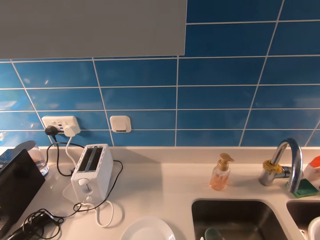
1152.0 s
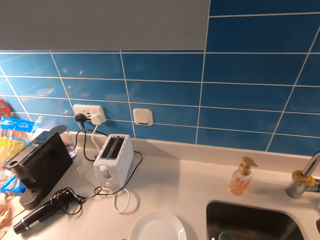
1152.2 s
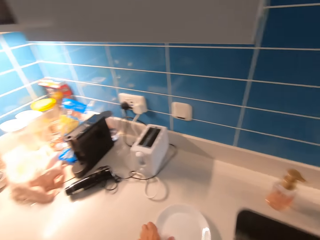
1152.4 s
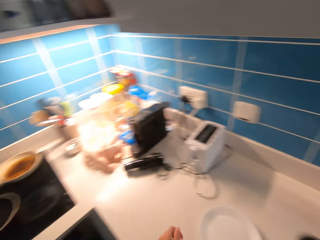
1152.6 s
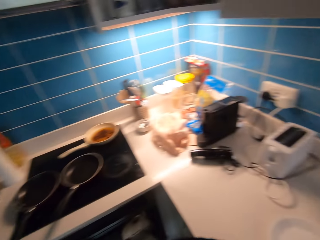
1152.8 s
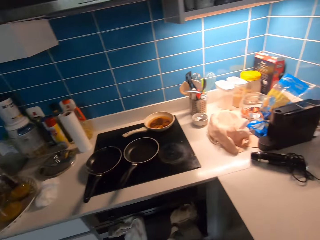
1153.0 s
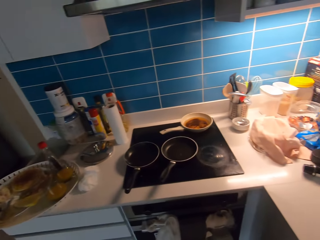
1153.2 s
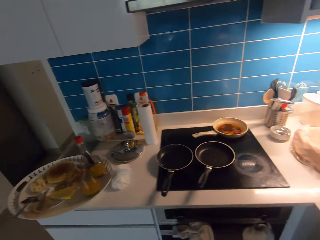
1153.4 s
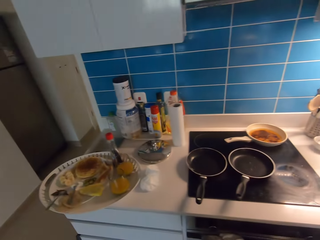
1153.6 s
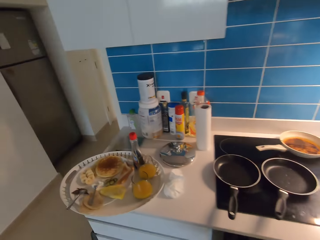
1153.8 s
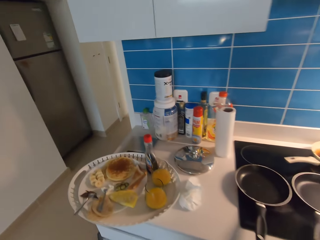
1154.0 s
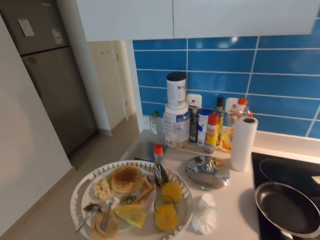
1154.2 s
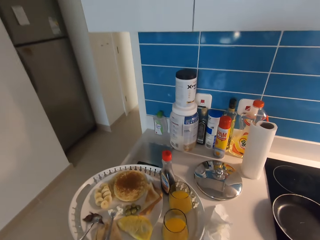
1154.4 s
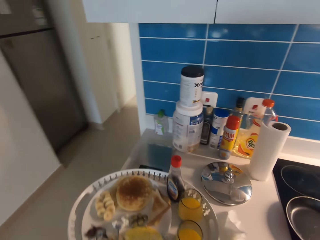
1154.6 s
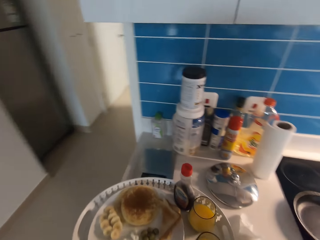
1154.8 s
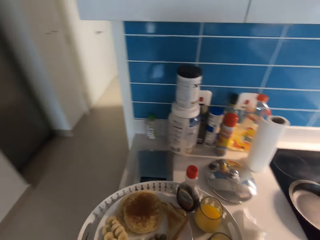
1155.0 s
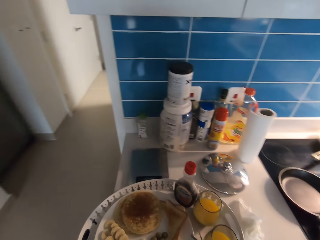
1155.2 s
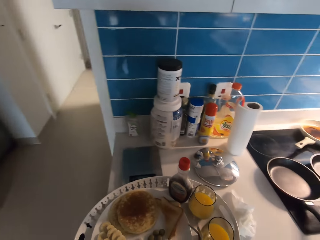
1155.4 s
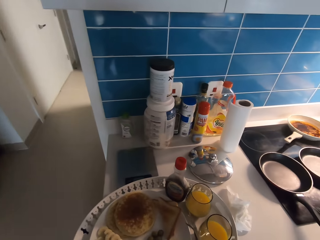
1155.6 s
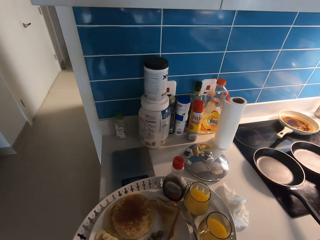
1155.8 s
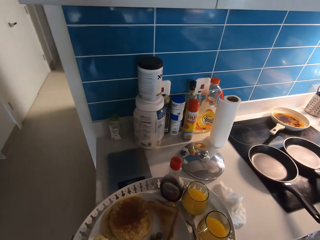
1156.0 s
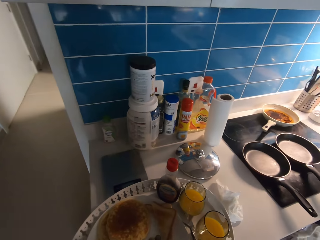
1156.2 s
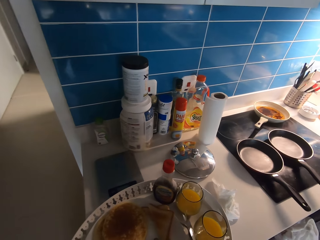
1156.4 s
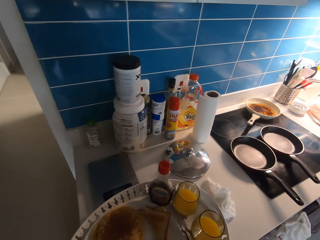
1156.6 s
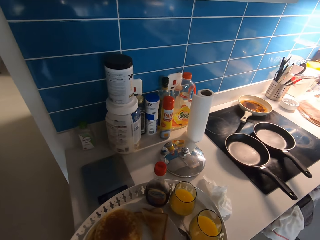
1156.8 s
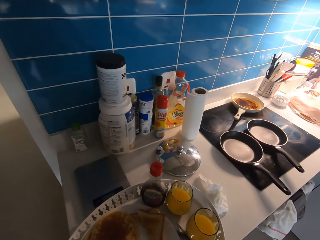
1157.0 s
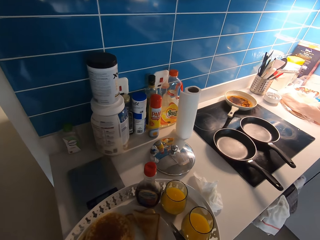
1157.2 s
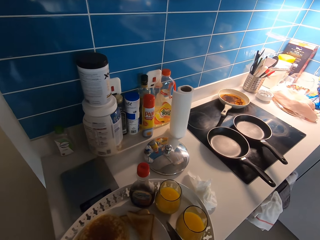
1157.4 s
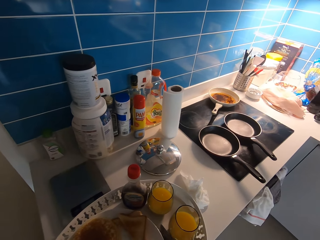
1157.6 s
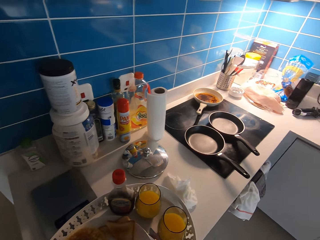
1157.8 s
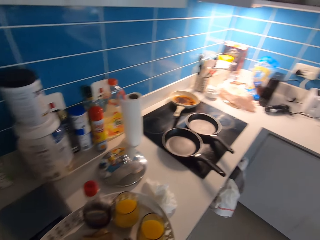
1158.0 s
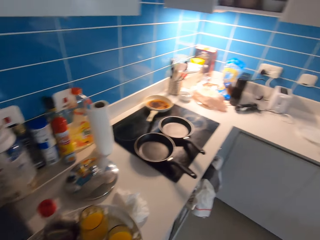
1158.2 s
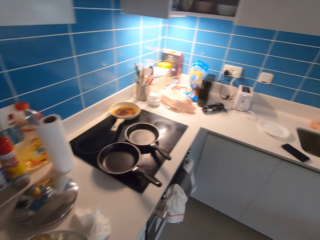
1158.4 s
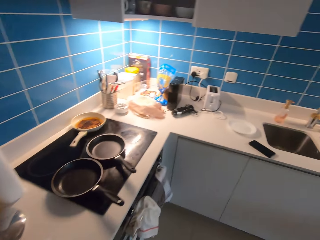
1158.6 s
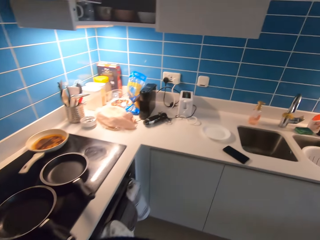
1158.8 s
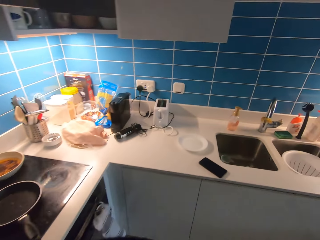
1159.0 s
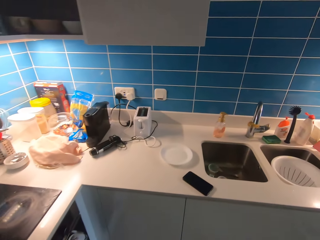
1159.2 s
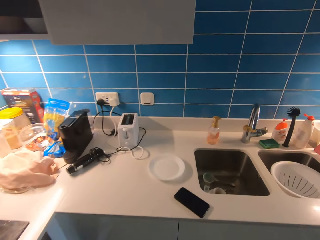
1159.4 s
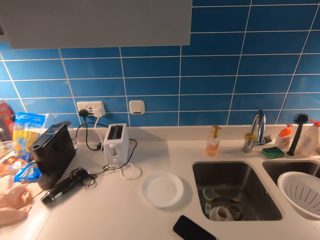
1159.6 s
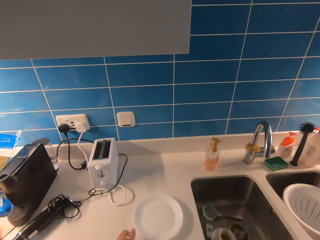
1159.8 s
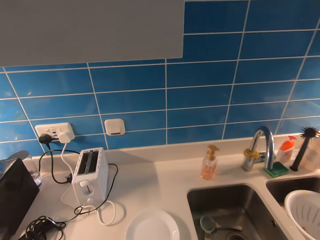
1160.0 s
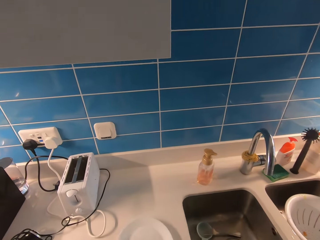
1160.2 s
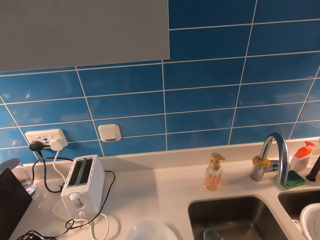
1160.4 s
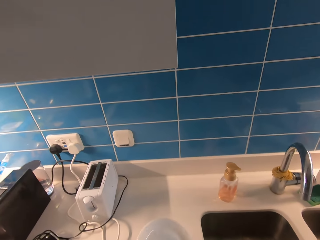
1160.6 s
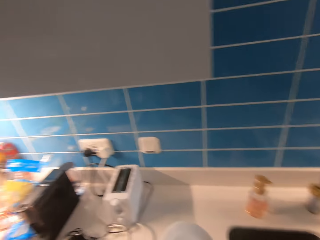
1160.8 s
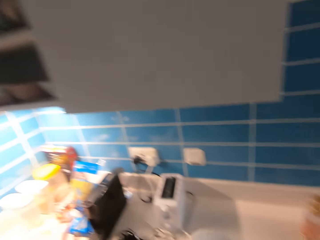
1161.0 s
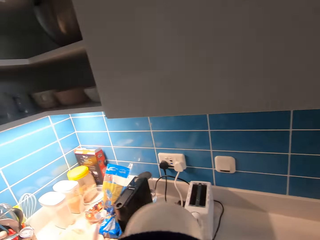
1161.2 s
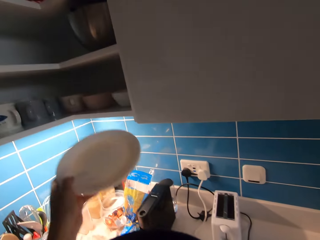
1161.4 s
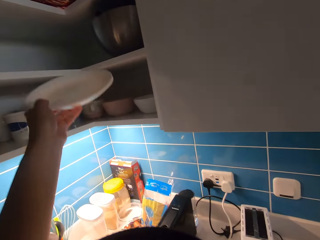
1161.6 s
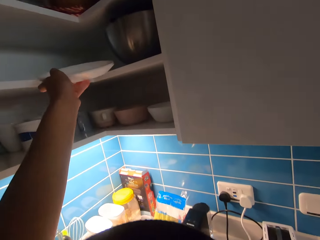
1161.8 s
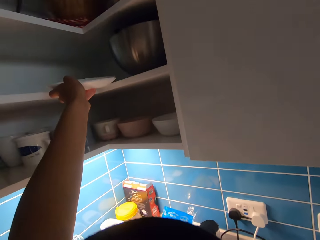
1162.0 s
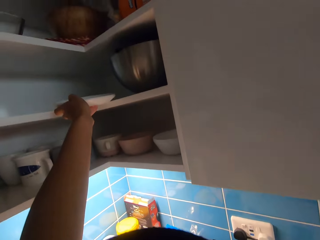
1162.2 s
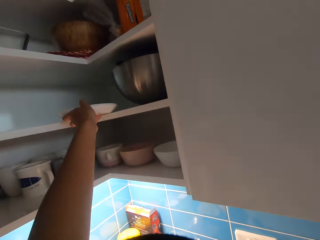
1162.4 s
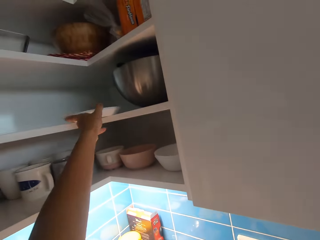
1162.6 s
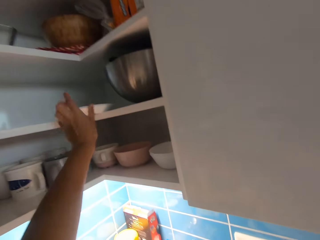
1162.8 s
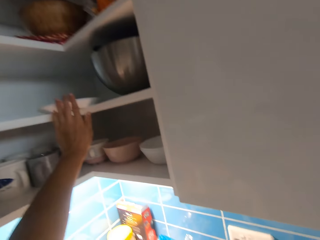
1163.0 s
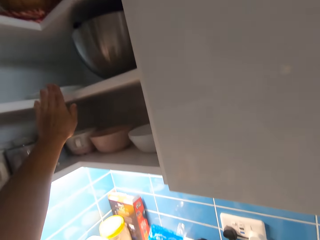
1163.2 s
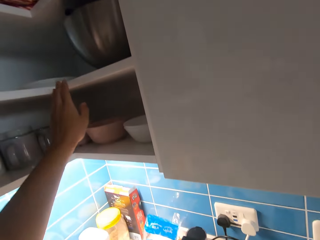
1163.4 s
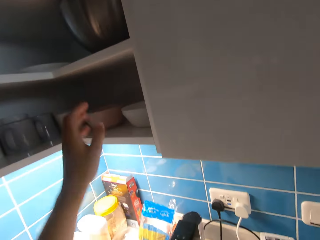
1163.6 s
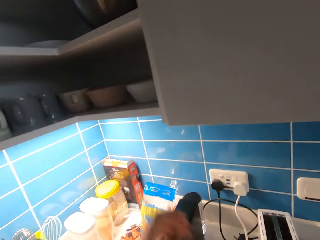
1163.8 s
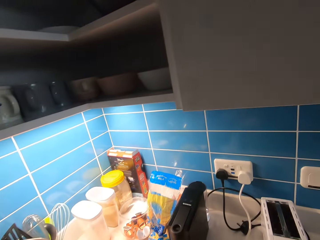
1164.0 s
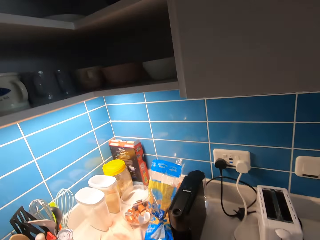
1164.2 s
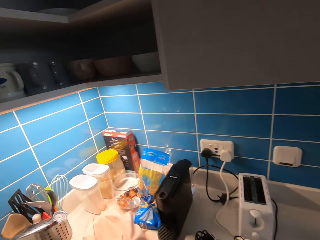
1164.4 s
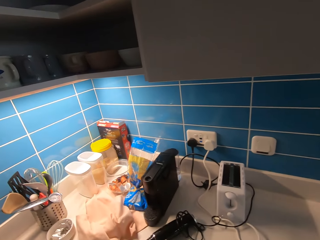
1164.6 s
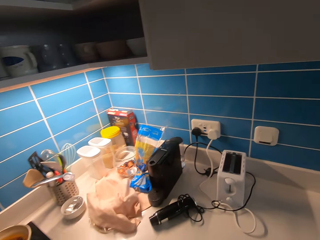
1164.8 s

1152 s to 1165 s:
The camera wearer stands near the tray. They look around in the kitchen. They walk in the kitchen. They pick up a plate. They drop the plate on a shelf in a cabinet.

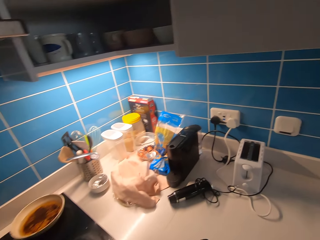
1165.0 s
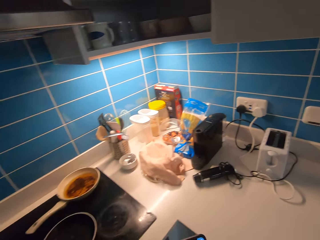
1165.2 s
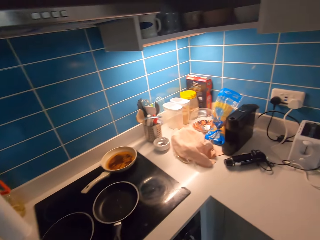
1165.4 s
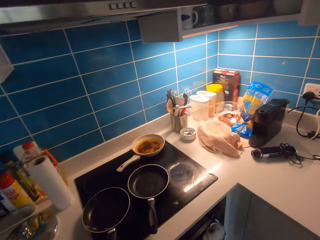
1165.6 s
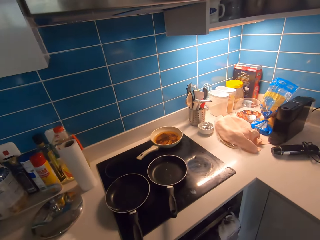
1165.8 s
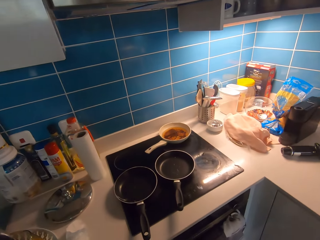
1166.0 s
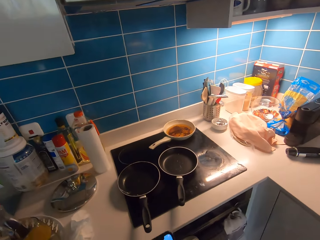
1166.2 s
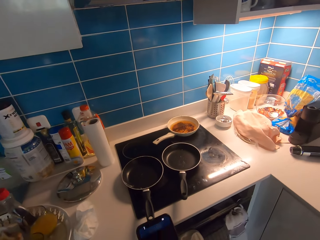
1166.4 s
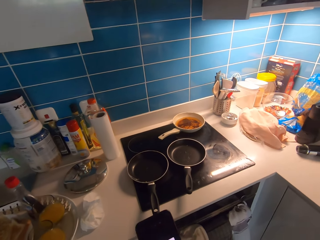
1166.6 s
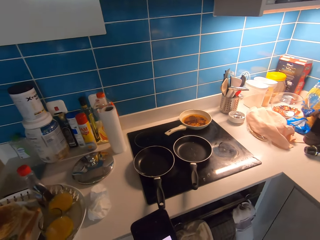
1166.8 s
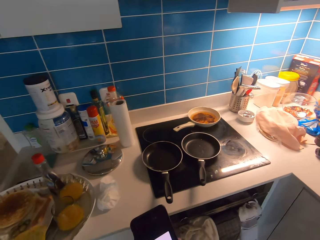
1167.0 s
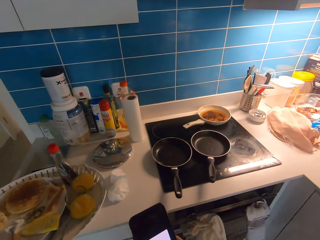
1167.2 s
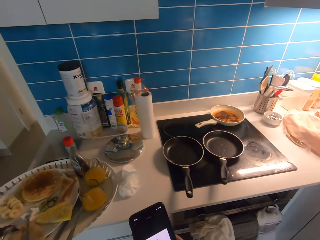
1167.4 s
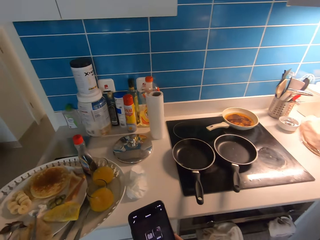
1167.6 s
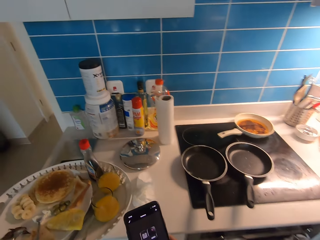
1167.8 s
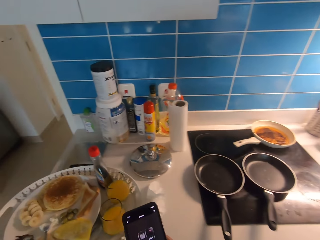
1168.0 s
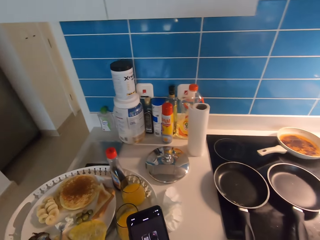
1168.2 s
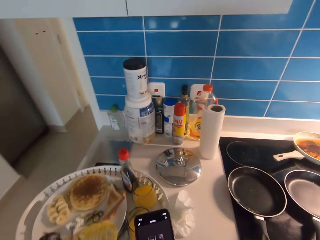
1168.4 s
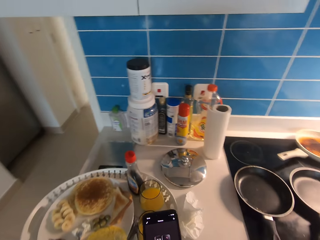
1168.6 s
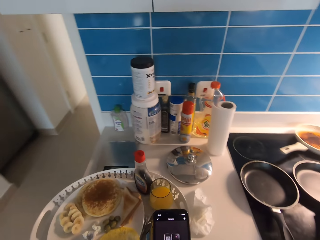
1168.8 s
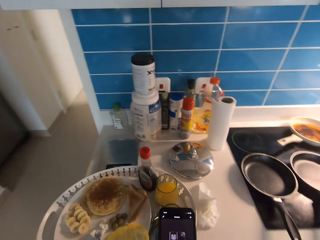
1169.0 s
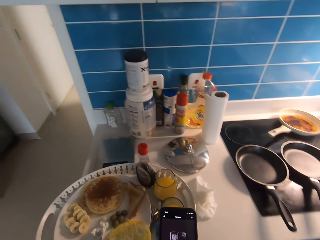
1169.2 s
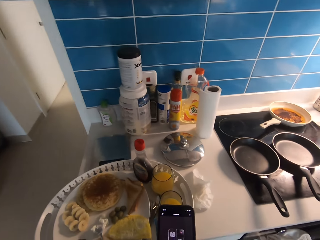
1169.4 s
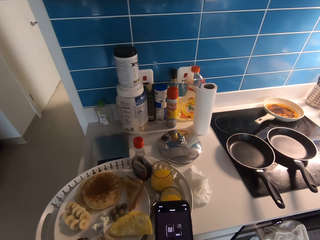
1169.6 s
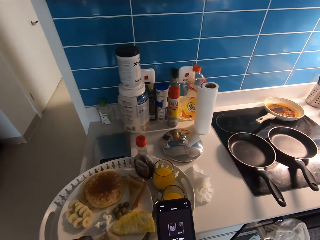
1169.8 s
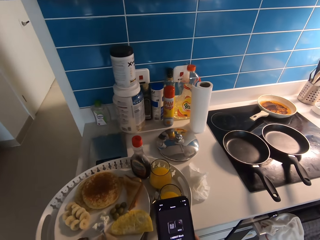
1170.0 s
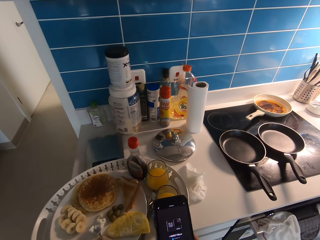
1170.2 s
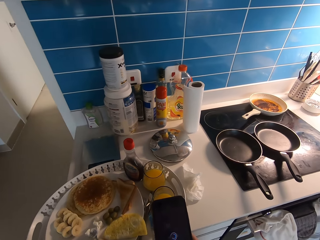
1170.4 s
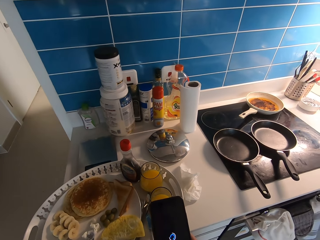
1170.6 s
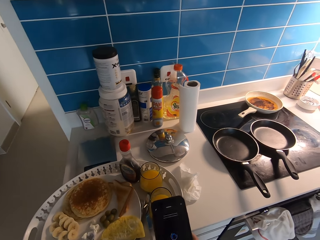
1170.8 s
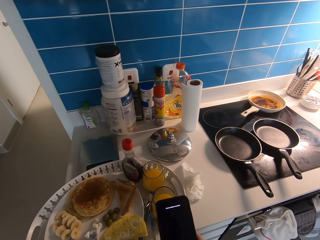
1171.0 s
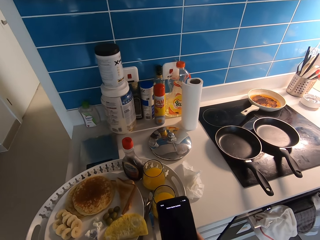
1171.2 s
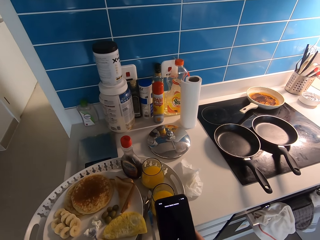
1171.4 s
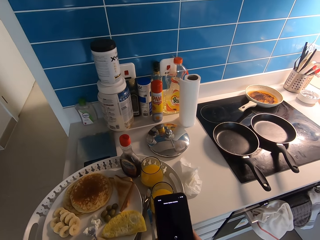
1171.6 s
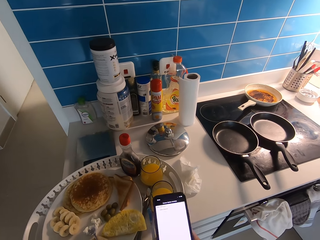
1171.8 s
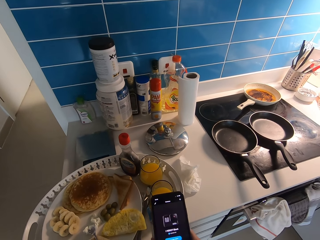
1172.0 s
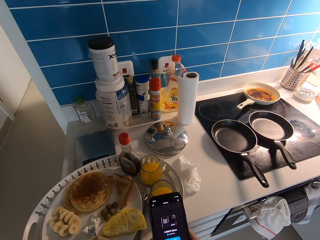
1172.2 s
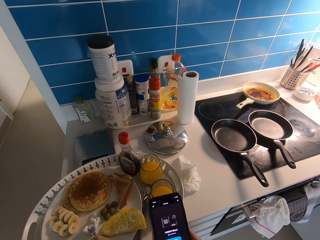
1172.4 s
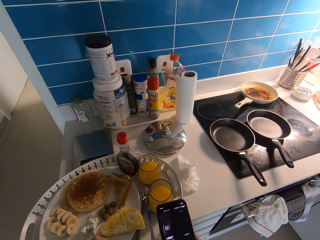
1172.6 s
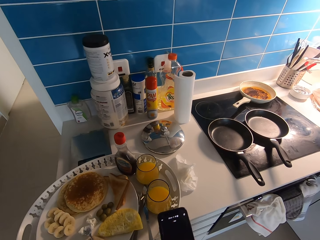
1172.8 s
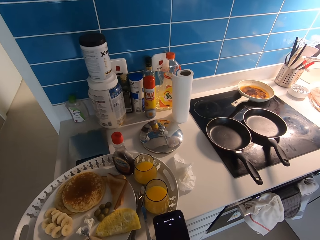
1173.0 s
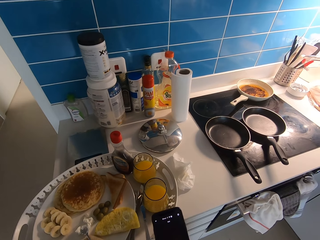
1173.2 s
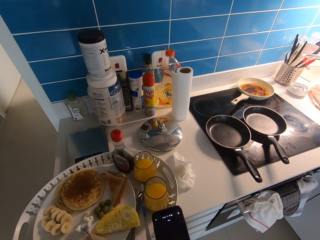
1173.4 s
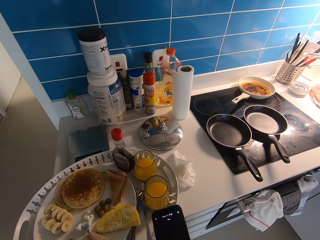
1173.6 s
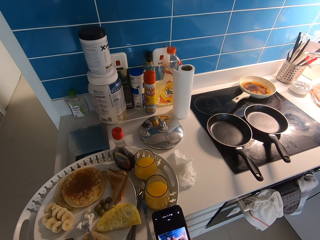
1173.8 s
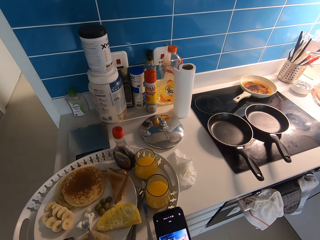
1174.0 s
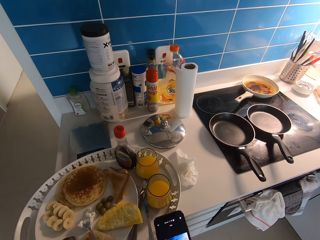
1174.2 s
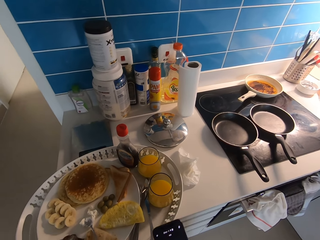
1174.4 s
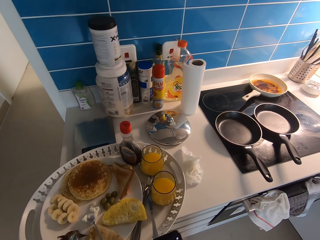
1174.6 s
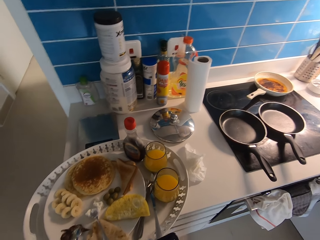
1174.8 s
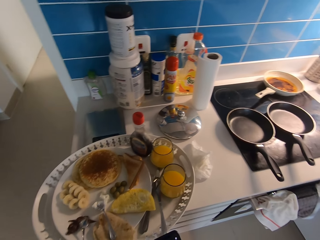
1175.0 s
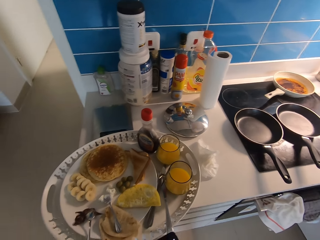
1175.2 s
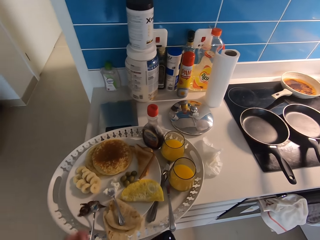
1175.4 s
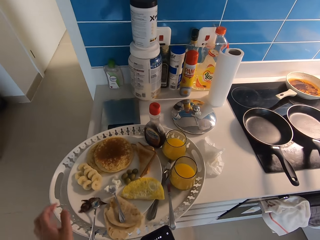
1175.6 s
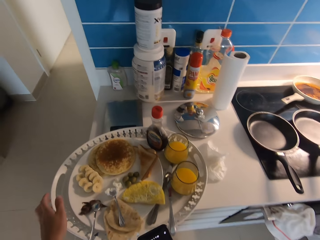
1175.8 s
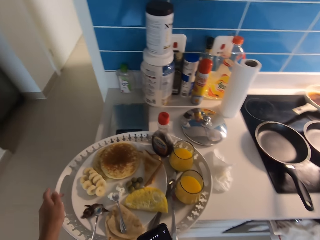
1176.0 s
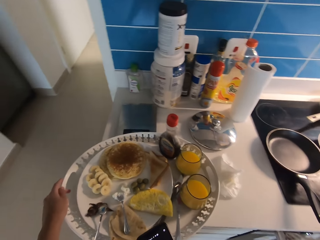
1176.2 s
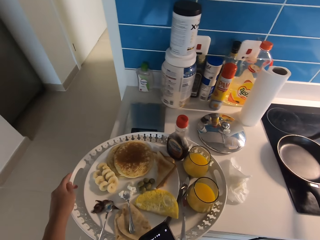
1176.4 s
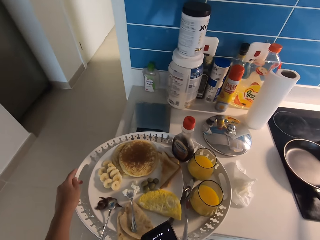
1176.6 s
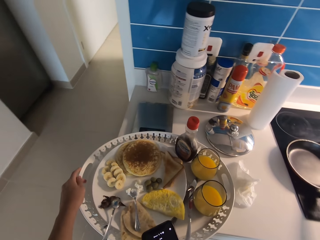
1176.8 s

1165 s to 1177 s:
The camera wearer walks in the kitchen. They hold a phone in hand. They adjust the position of the tray on the kitchen countertop. They push the tray on the slab.
